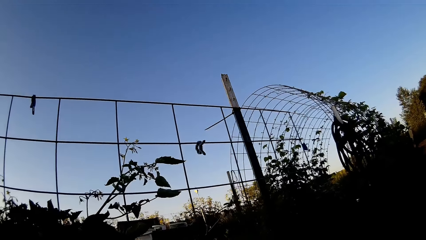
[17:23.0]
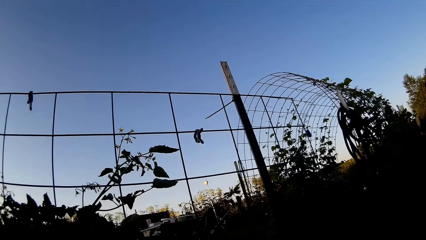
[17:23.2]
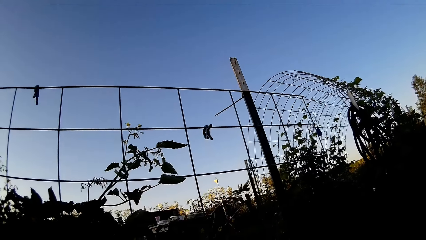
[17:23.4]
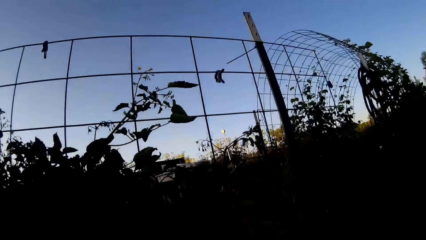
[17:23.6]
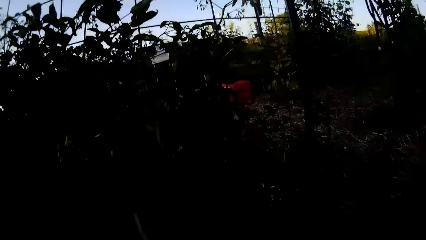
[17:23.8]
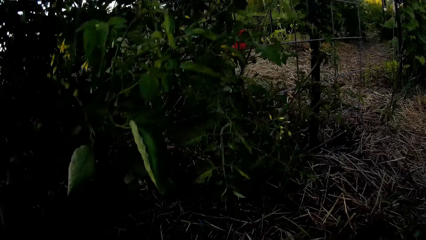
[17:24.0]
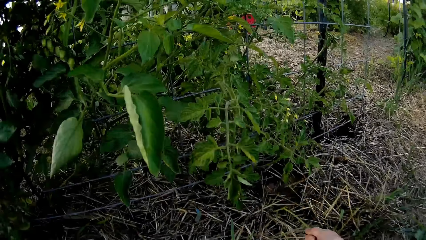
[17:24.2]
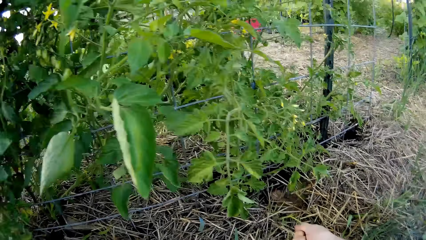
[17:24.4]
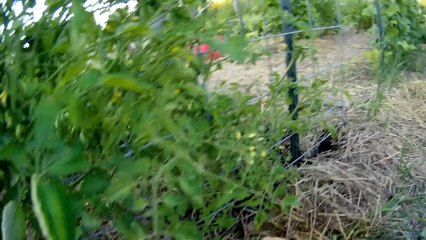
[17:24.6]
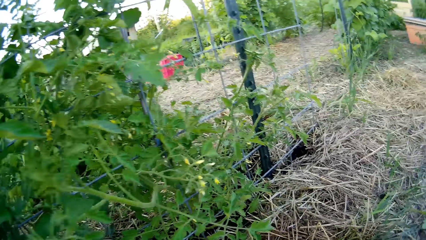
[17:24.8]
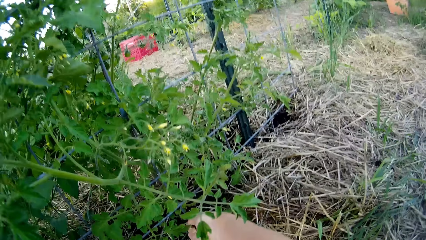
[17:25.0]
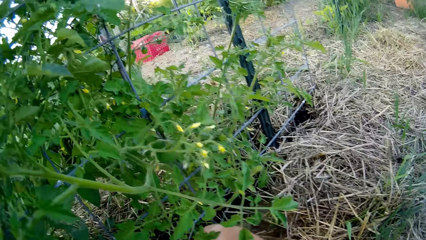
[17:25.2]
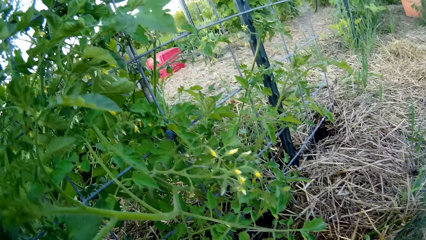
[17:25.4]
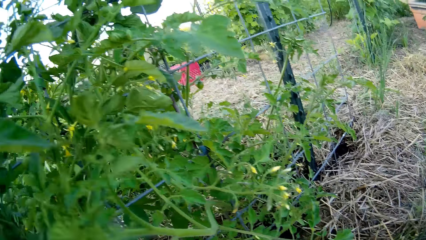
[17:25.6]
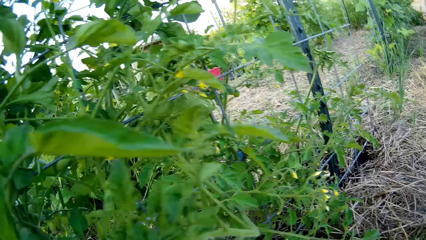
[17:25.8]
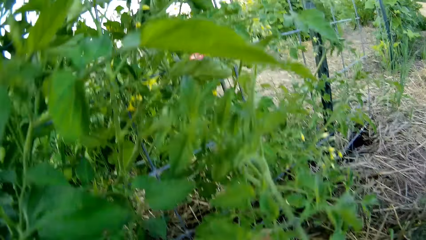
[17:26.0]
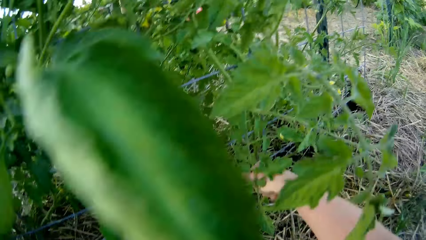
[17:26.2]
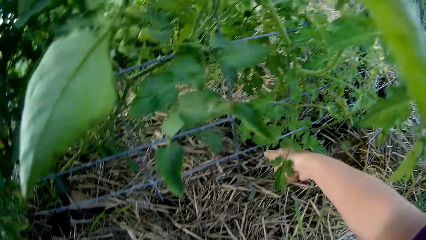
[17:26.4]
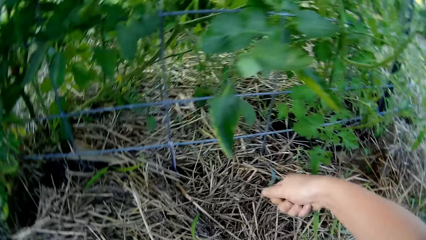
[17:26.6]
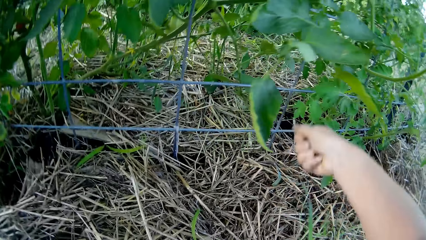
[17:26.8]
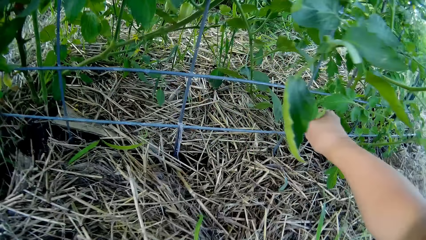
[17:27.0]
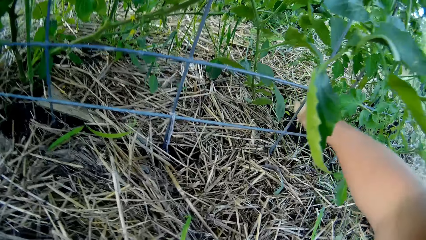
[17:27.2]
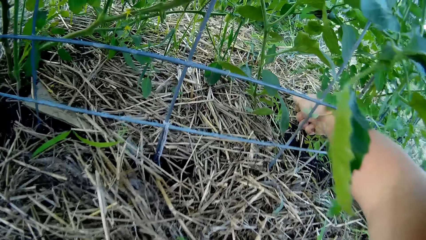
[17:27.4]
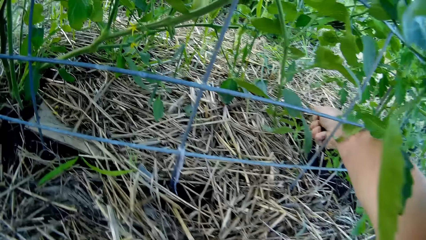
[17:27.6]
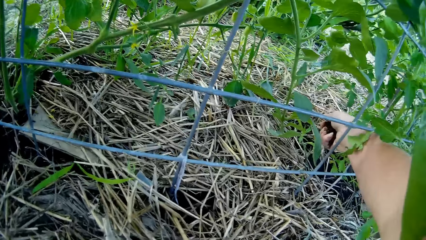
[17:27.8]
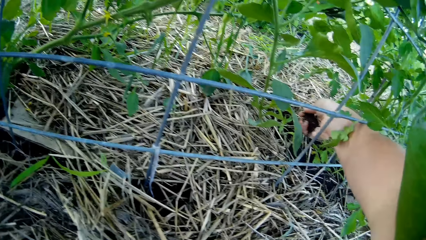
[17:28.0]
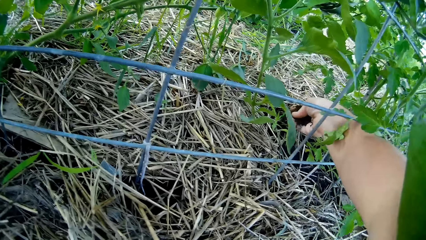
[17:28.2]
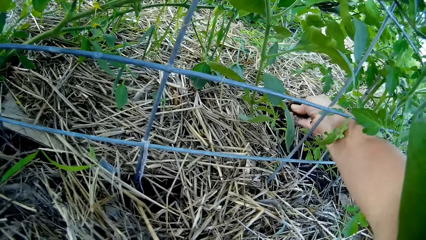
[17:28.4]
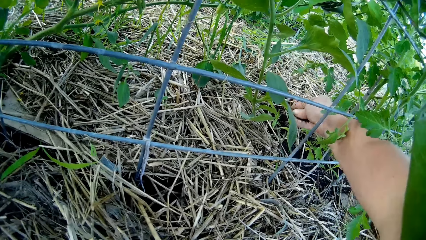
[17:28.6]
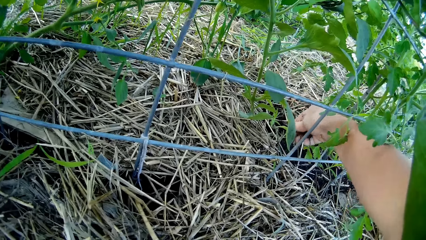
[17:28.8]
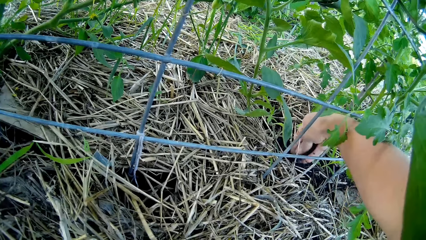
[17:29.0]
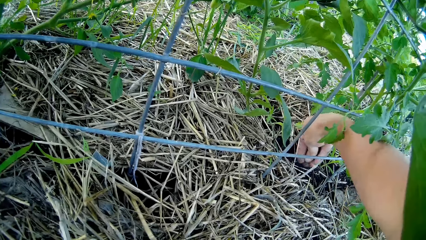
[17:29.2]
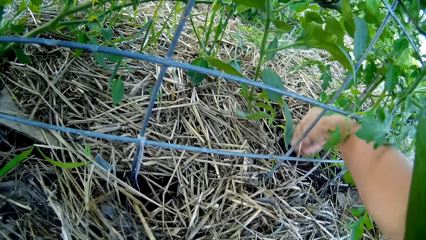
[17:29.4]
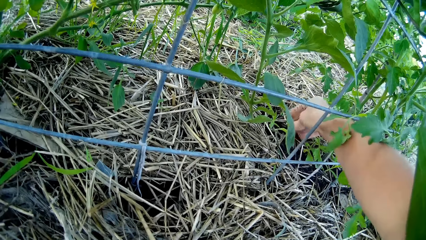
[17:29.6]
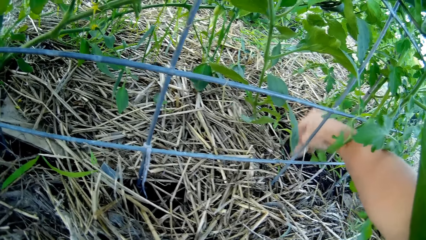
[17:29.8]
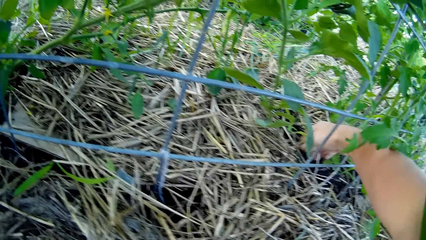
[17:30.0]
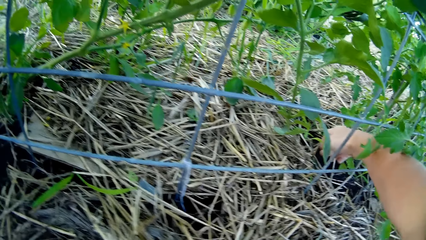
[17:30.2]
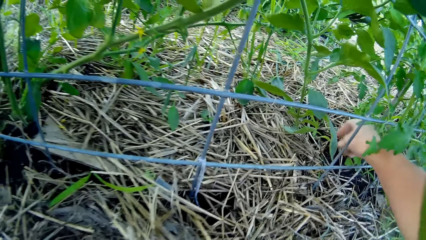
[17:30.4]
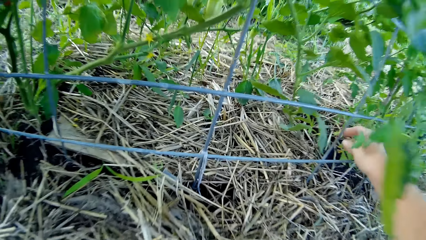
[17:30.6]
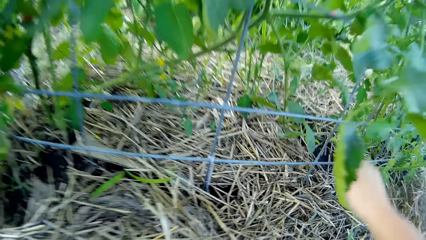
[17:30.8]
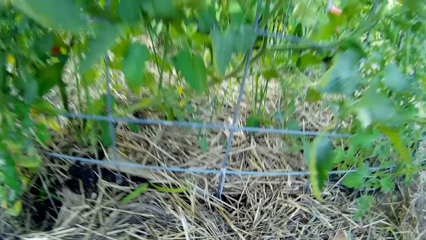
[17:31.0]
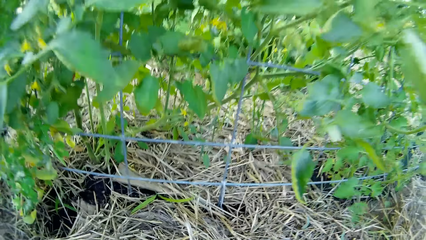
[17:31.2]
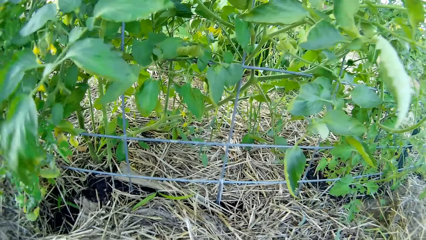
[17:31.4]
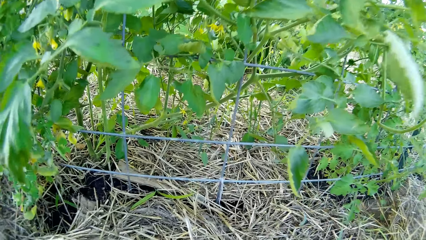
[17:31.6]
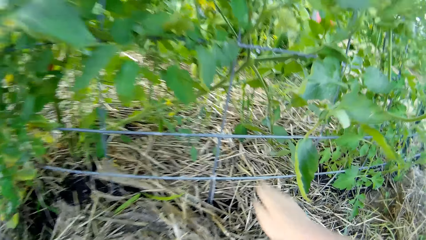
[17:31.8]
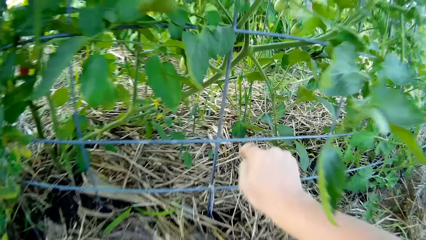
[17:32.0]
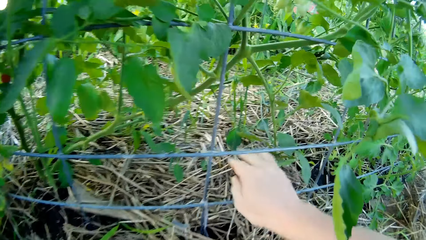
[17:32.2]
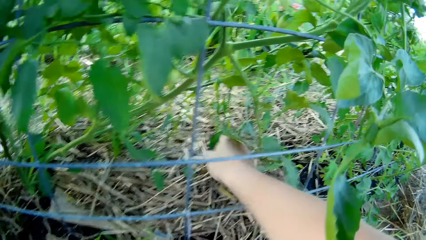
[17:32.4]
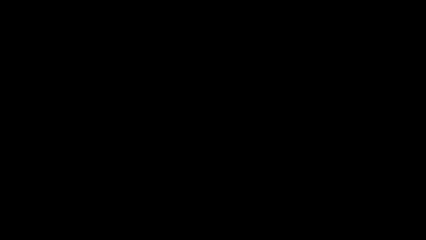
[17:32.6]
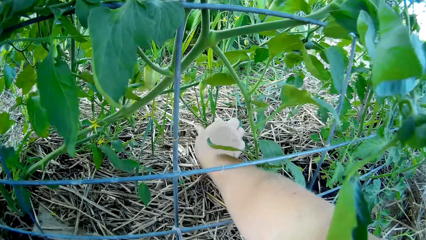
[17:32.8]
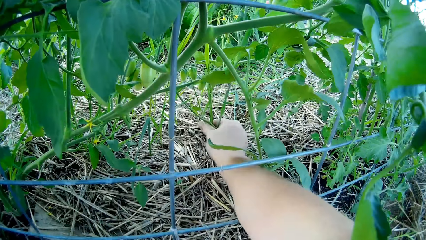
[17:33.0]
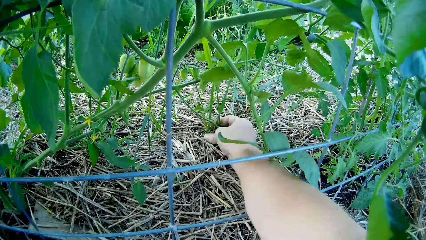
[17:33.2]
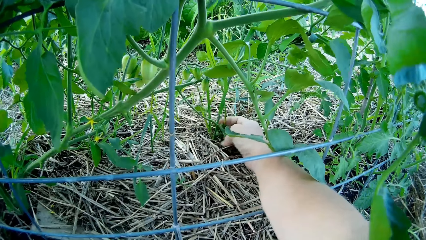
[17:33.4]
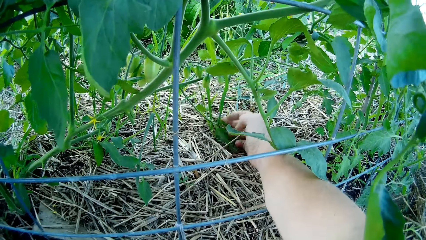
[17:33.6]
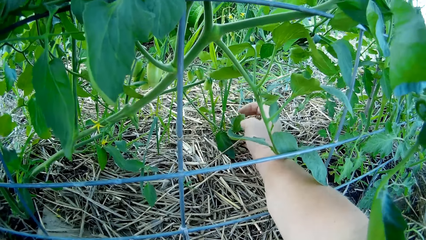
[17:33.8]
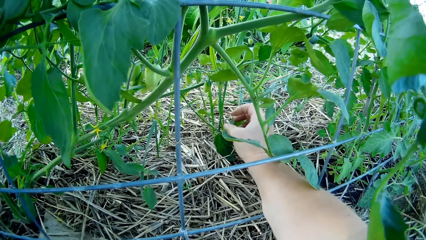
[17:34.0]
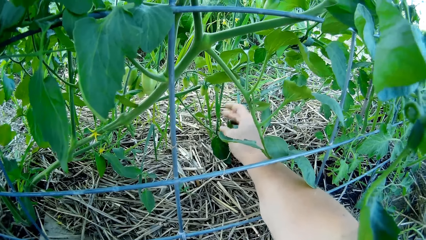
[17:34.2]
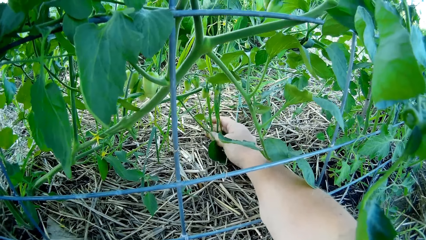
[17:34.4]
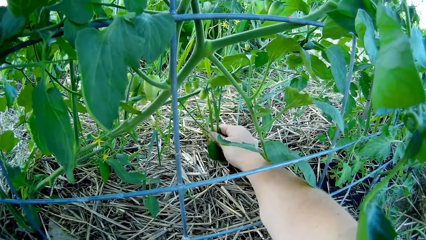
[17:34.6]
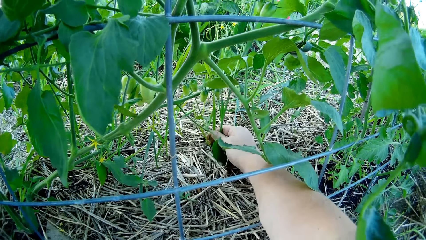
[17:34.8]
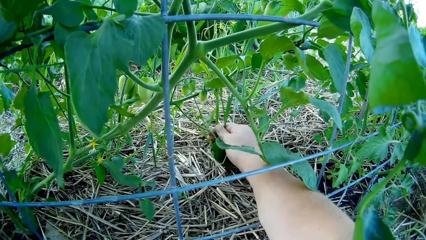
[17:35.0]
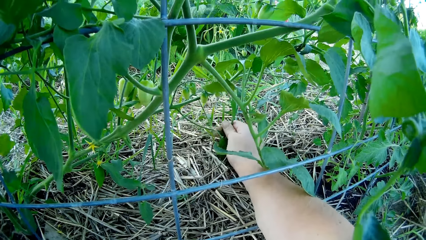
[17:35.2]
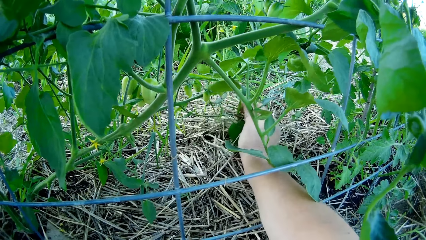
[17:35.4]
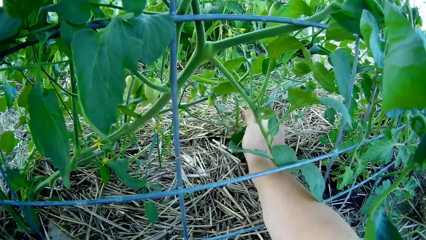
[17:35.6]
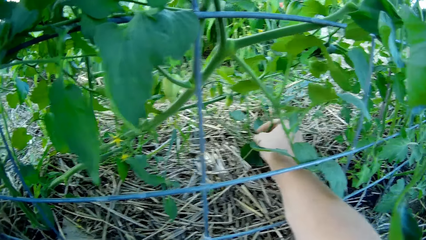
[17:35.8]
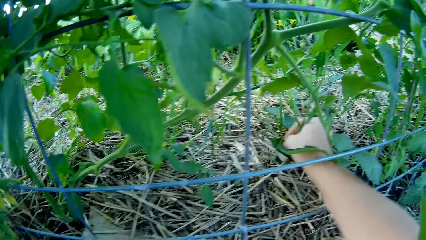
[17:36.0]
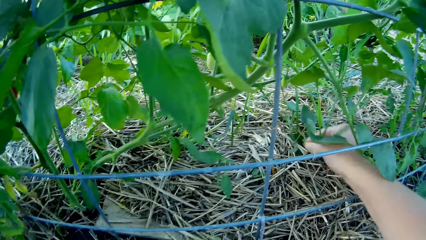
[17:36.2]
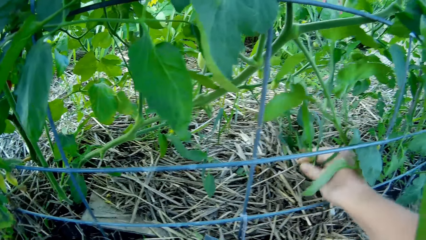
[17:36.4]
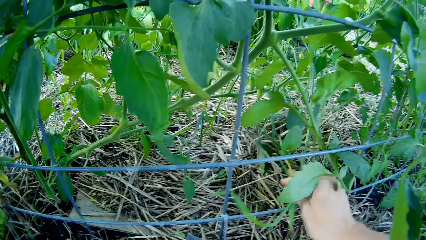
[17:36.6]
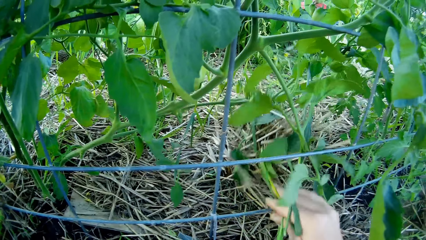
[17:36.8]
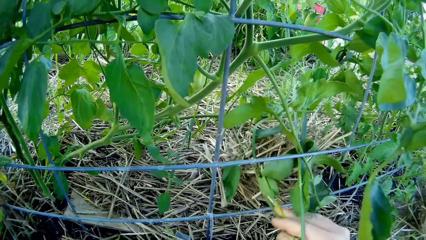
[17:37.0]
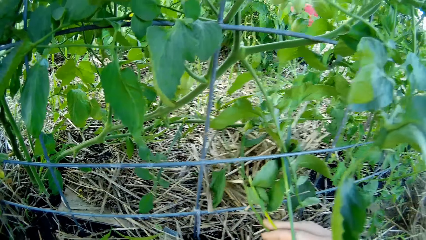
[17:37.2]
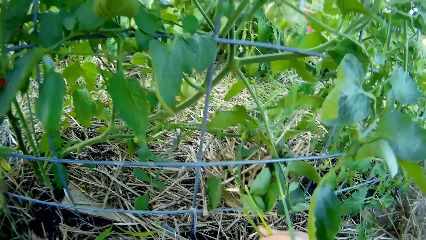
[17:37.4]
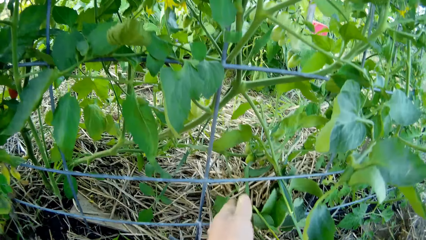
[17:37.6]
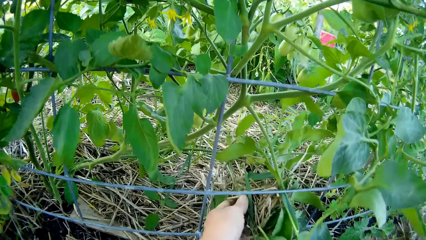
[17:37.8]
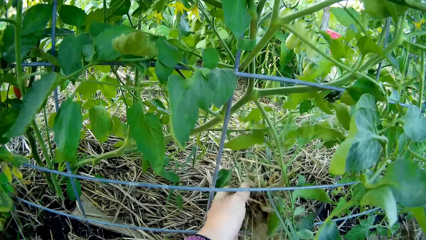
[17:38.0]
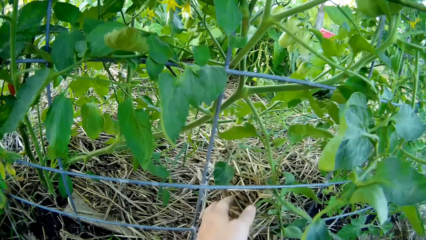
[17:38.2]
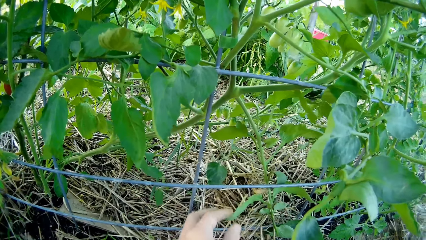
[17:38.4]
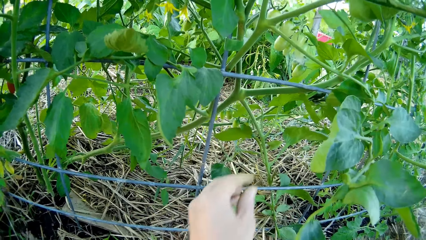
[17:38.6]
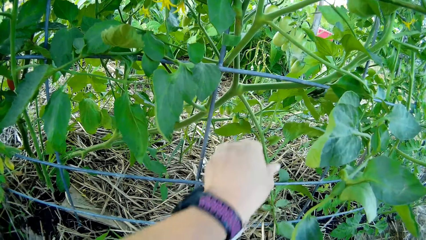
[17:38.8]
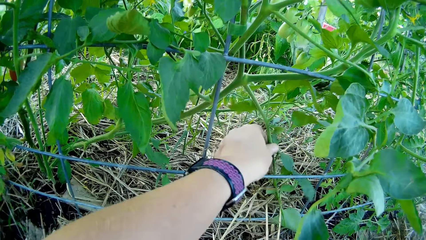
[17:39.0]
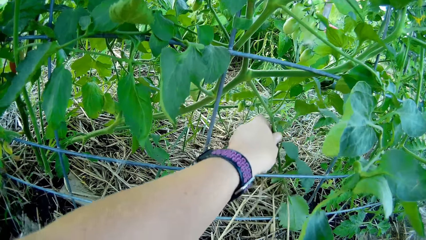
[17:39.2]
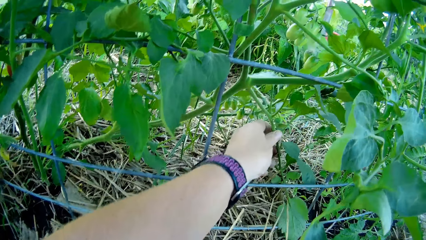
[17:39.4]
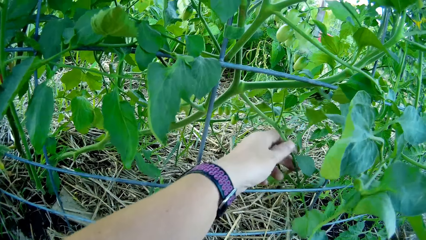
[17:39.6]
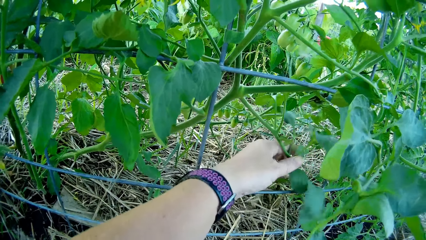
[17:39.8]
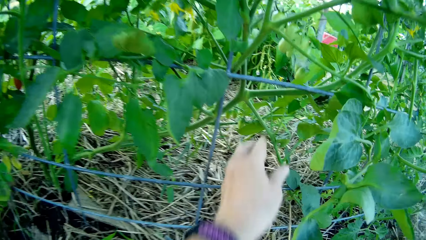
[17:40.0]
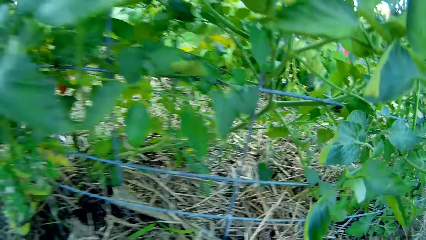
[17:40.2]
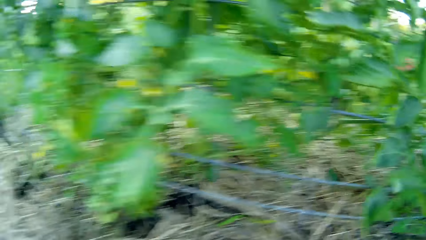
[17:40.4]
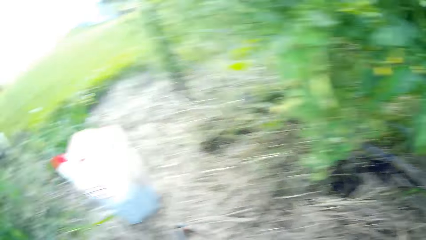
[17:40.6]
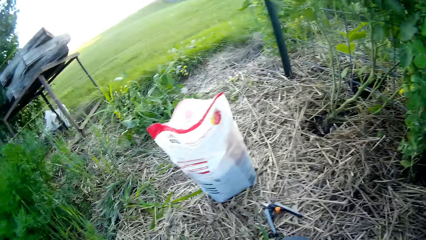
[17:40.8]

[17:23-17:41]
The camera wearer pours the soil on the ground. They hold the plant. They uproot the weeds on the ground. They pluck the plant. They touch the plant.
